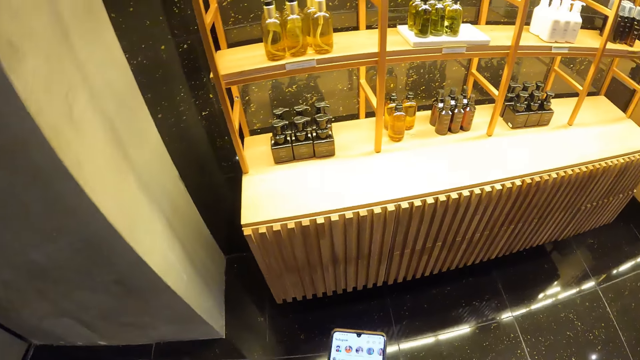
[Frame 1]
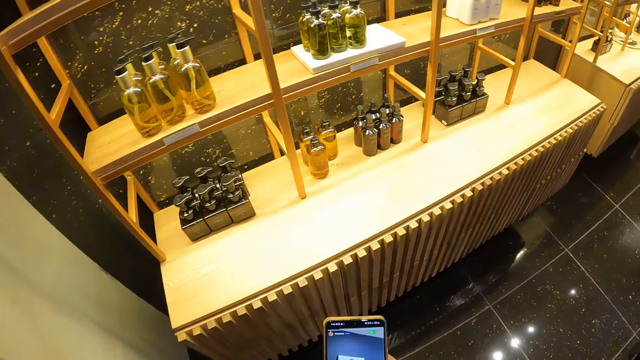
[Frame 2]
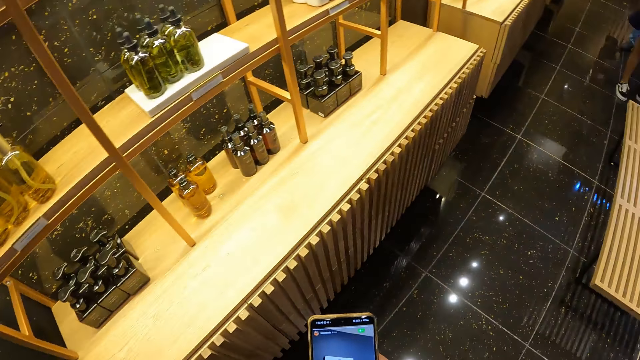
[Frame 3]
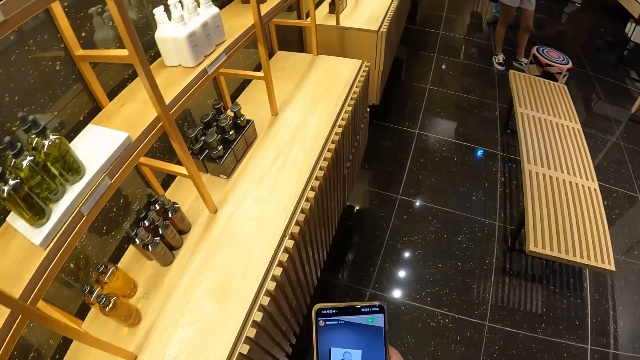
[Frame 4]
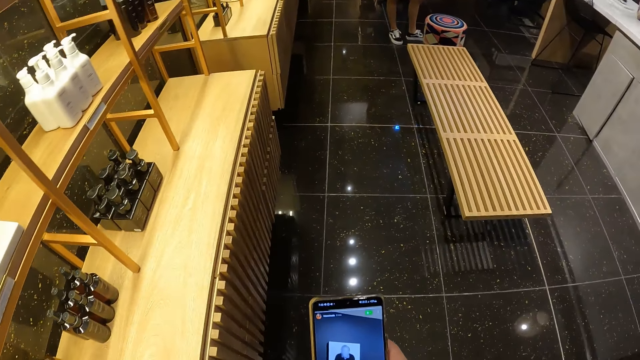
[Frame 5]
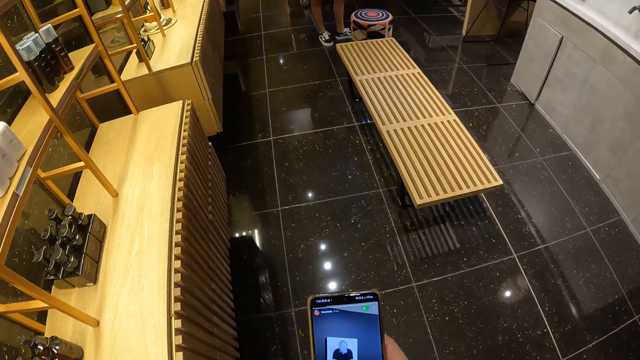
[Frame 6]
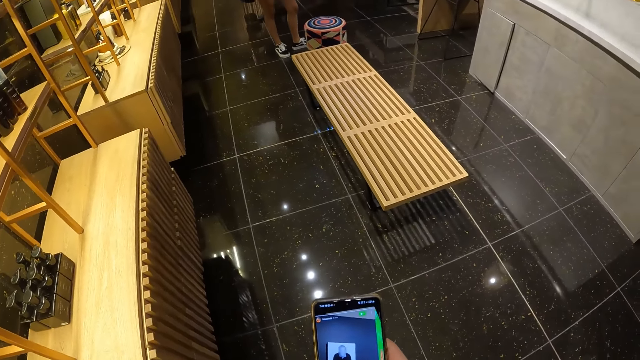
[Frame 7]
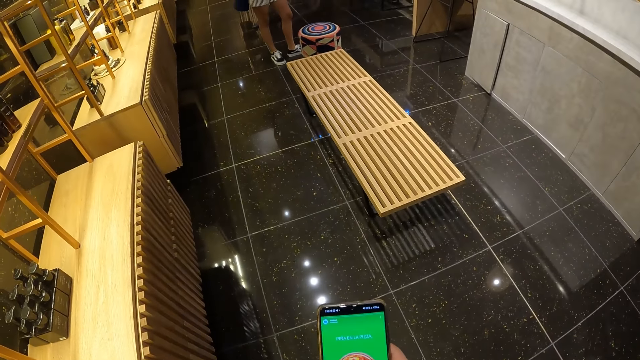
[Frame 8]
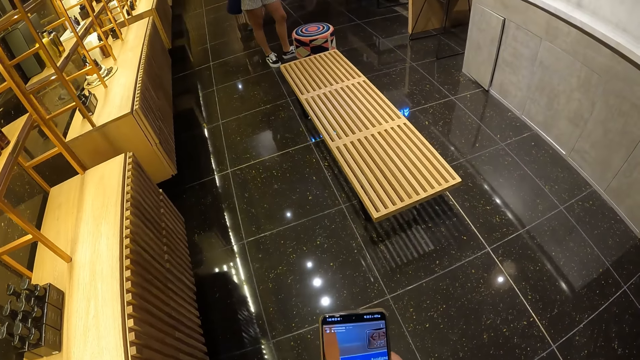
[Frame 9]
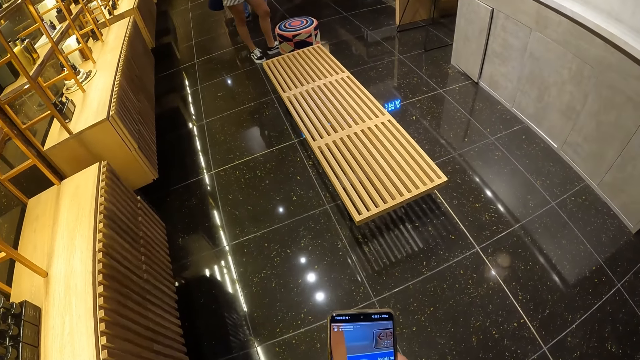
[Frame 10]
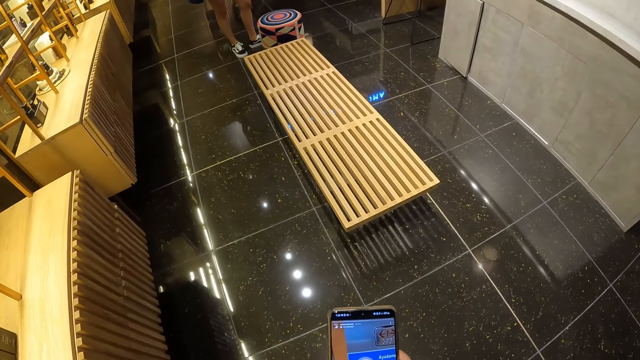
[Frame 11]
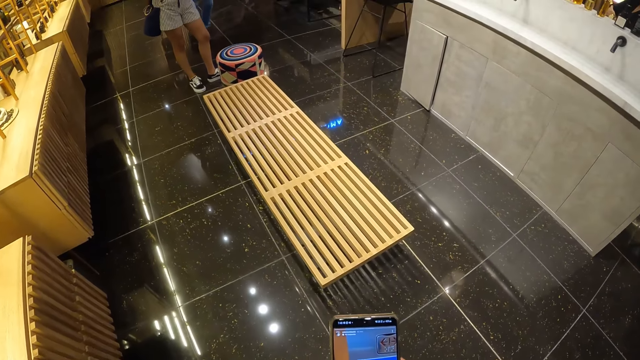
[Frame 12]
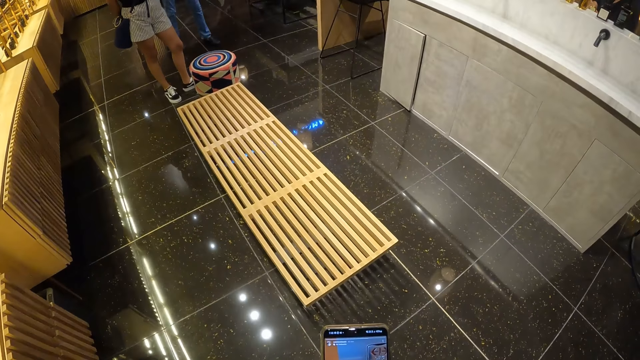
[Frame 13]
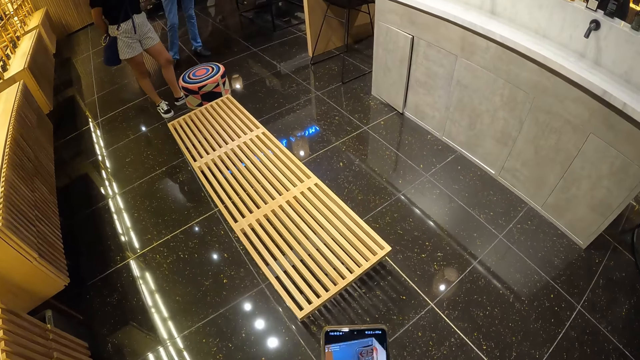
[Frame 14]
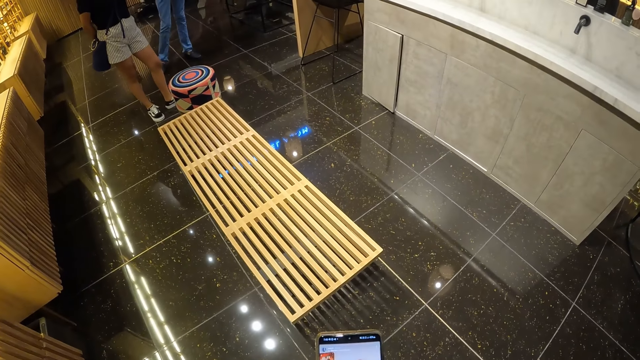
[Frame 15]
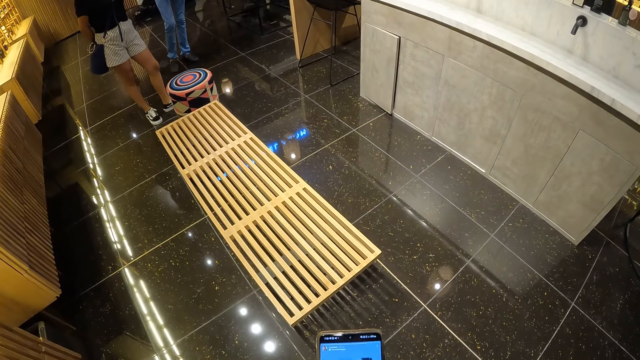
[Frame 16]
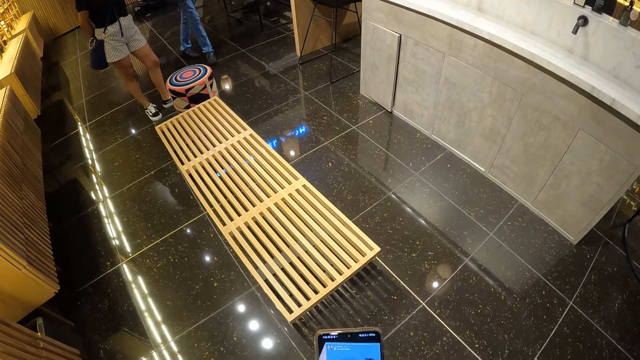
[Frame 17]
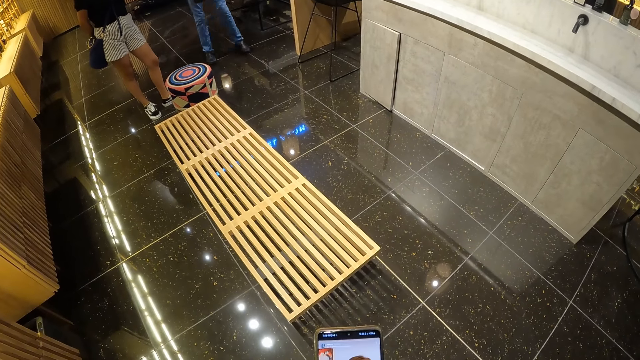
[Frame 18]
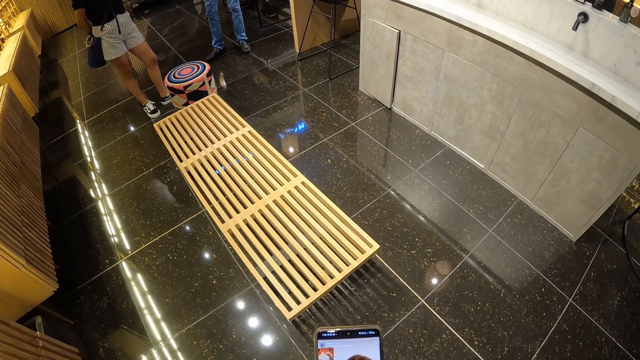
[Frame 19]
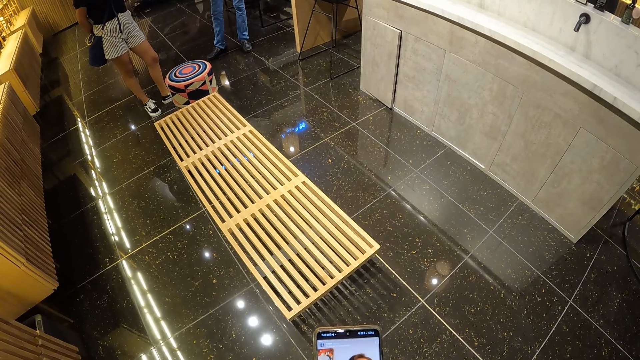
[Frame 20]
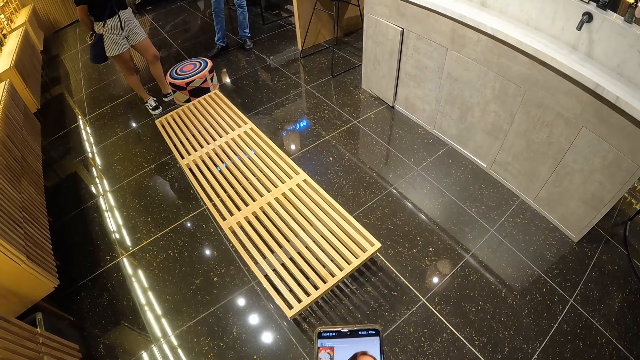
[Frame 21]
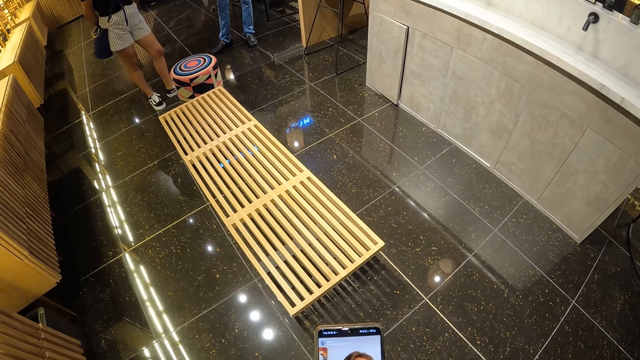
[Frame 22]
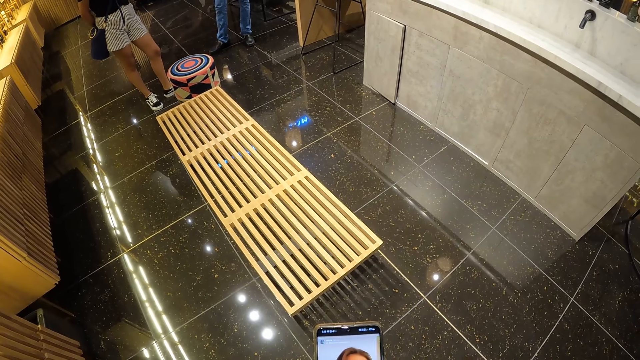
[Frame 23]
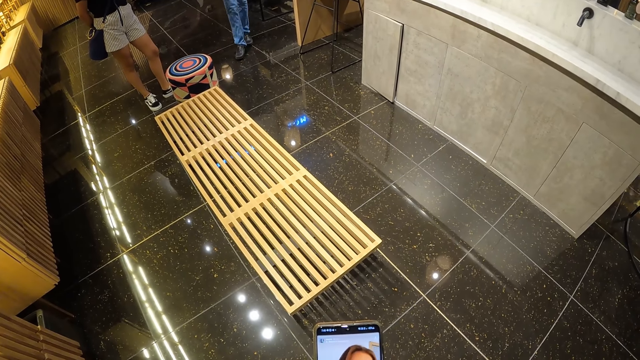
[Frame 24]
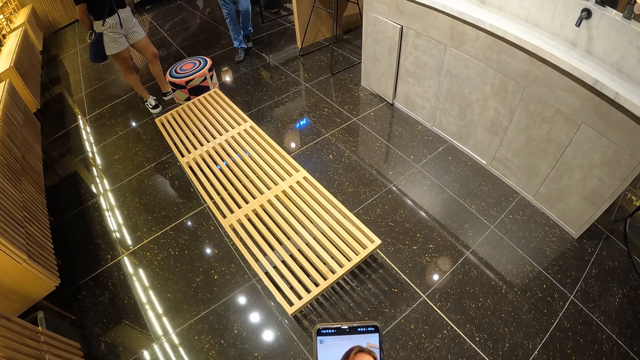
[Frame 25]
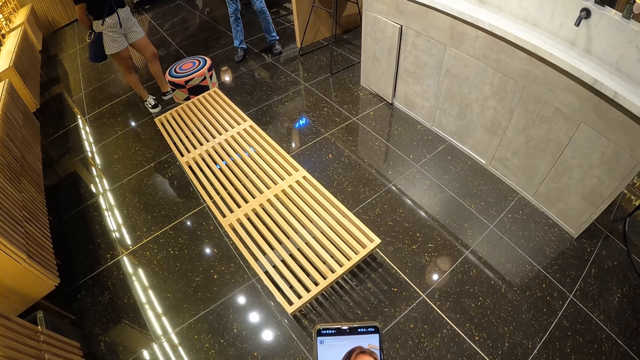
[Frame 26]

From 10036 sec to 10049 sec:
The camera wearer operates a phone with his right hand. A person stands in the room. Another person moves in the room.

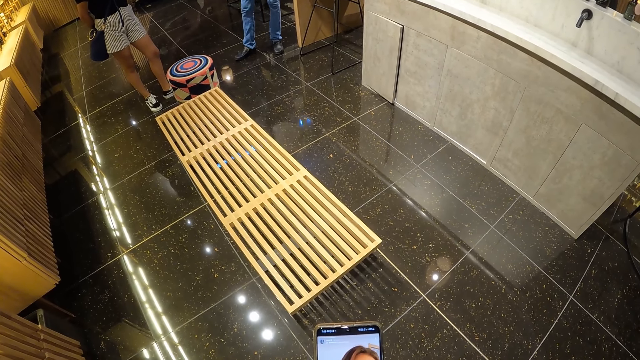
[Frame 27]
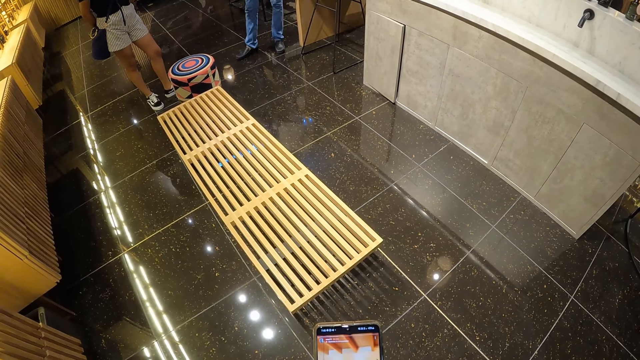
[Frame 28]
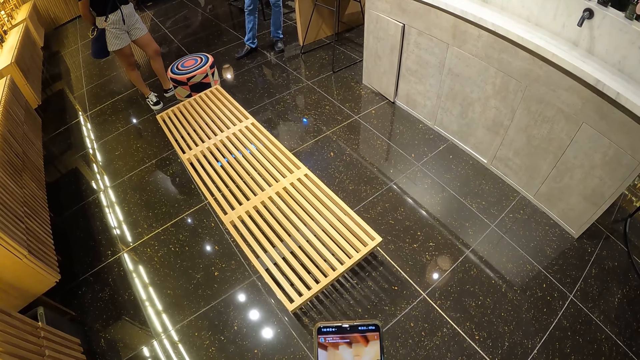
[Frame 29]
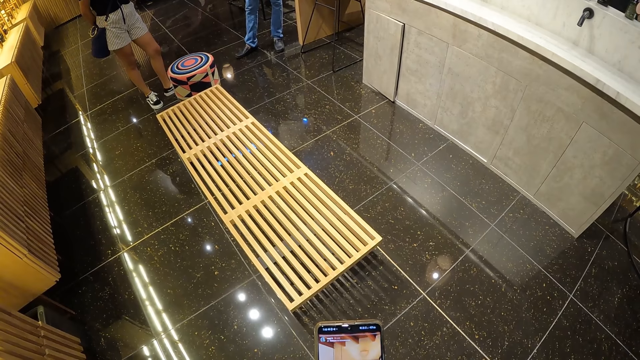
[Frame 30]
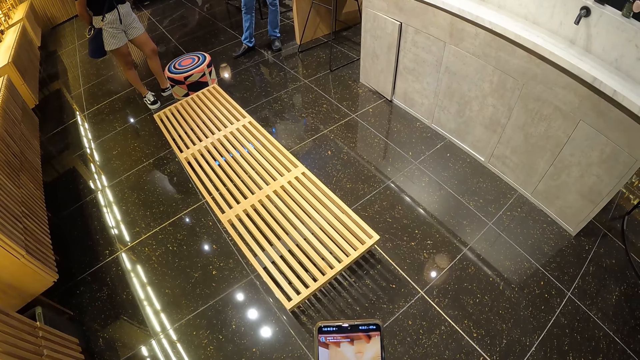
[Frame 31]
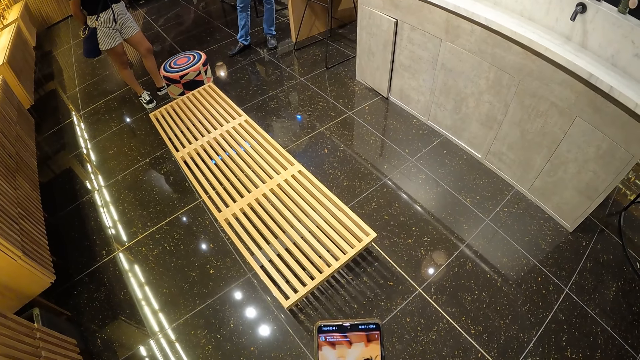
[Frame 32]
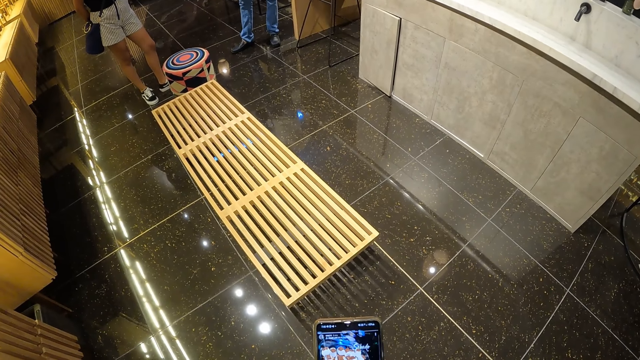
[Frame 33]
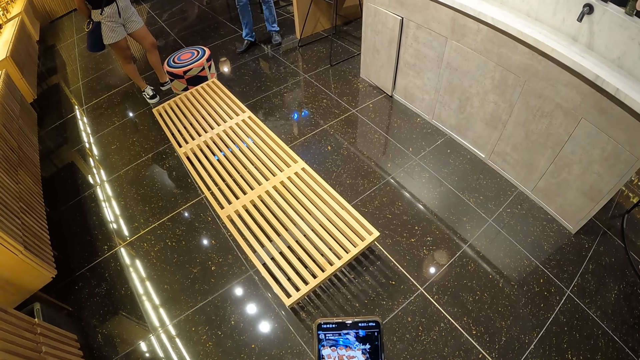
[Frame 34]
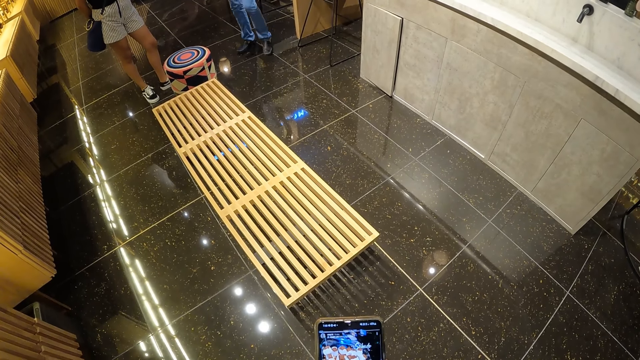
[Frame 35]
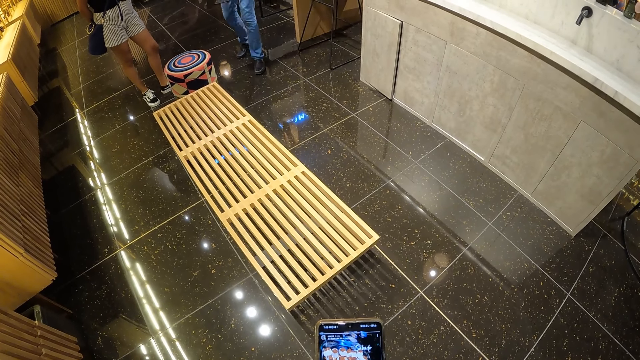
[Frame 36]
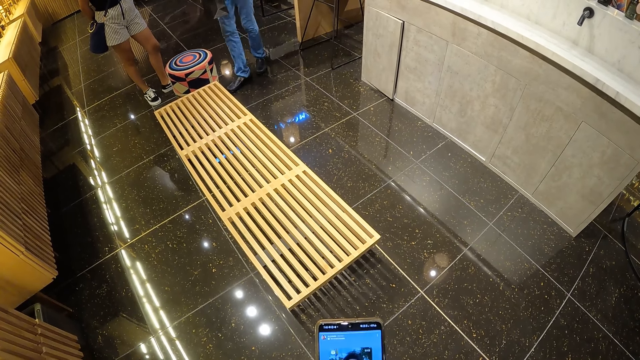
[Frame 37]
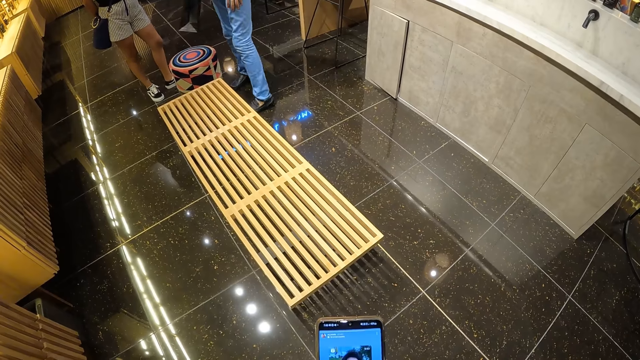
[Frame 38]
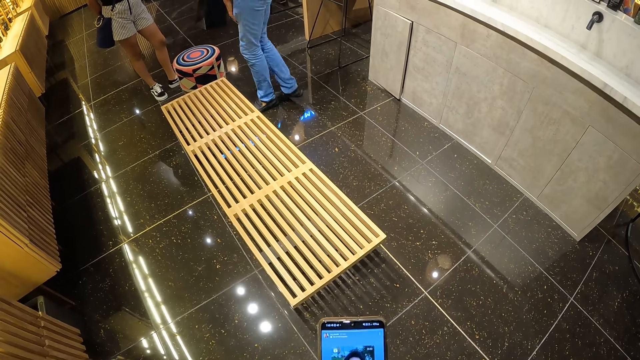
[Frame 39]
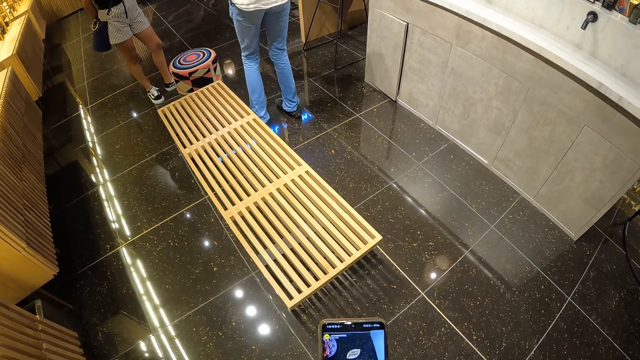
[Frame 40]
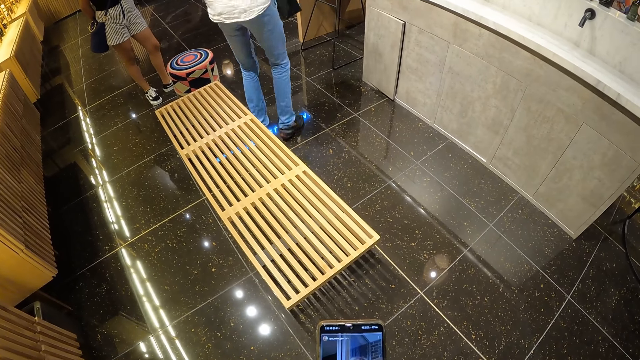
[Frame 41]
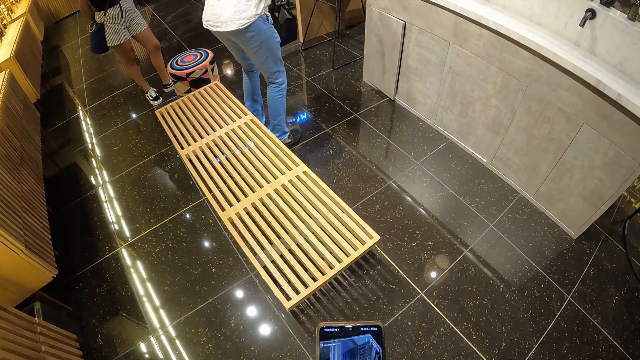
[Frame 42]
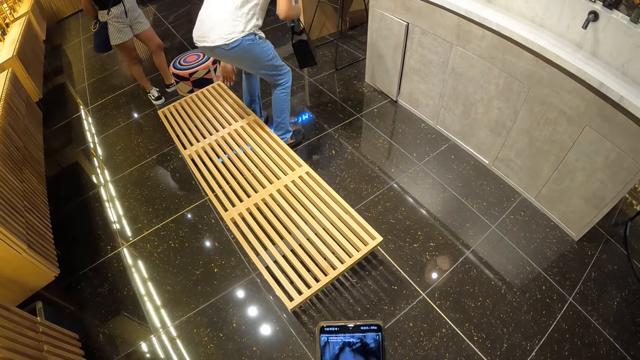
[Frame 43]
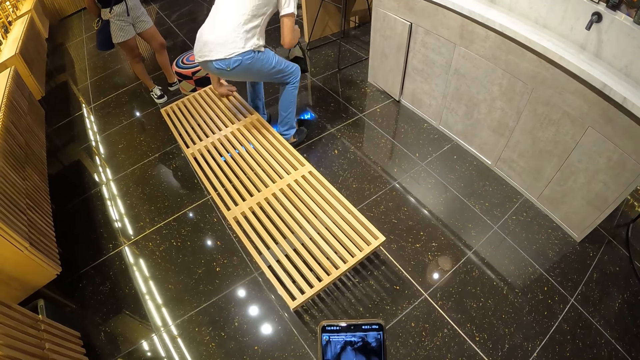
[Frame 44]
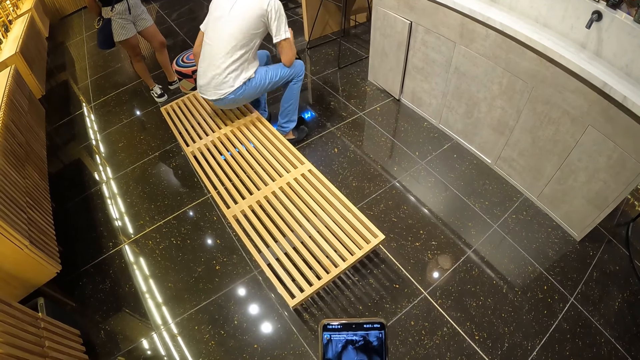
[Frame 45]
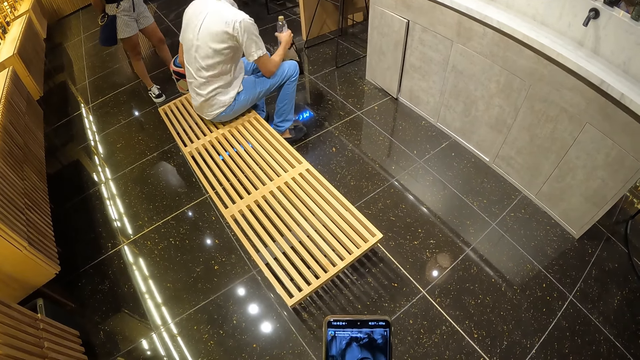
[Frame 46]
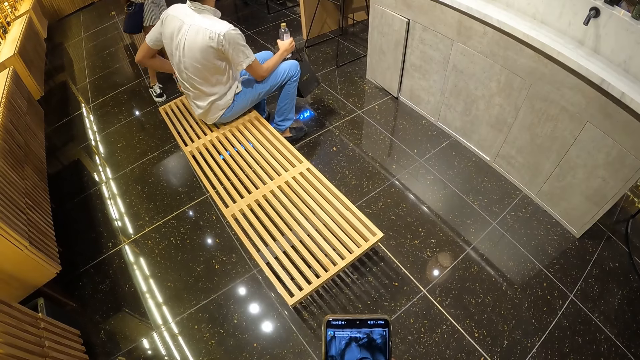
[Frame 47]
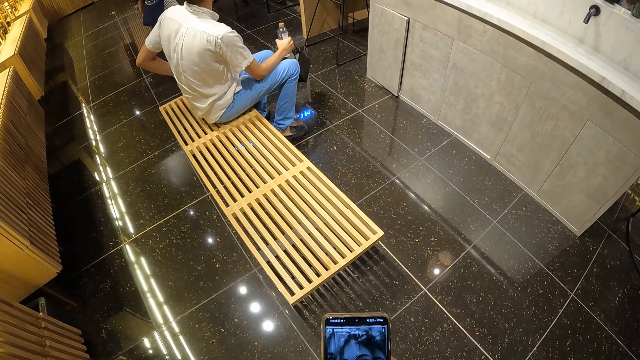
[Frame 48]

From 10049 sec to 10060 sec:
A man places his left hand on a wooden bench and sits on the wooden bench. A woman walks towards a counter.
